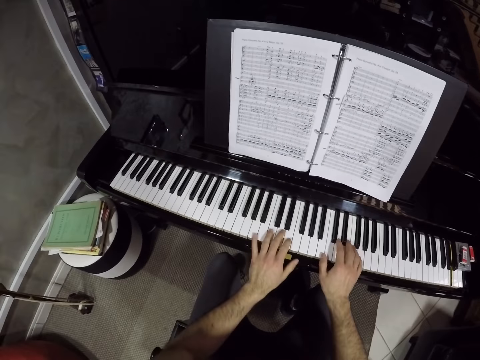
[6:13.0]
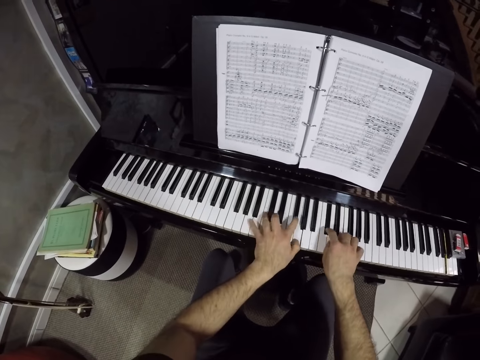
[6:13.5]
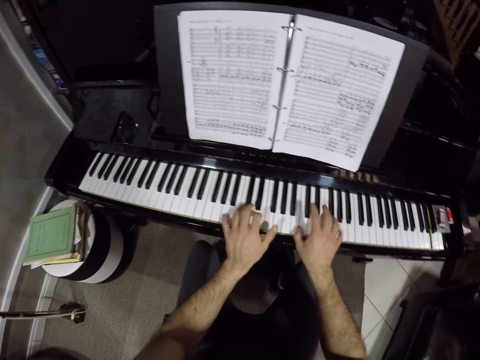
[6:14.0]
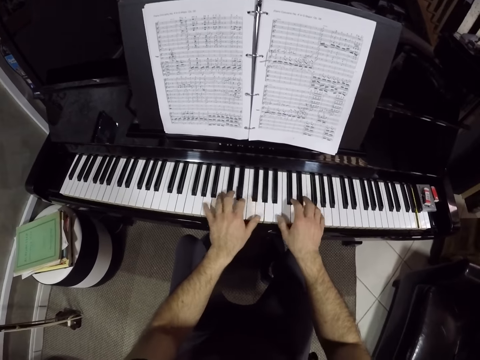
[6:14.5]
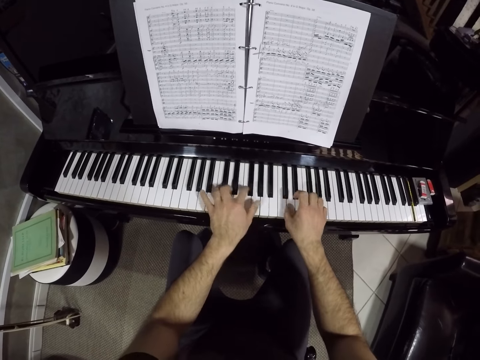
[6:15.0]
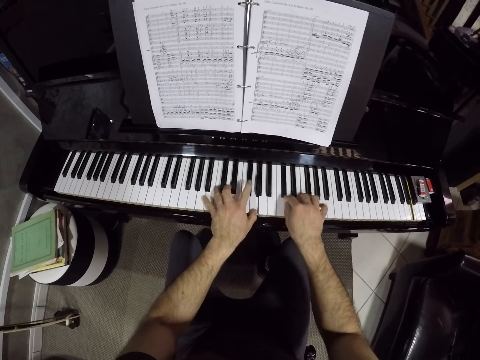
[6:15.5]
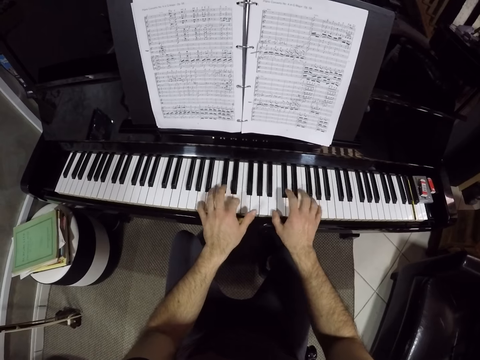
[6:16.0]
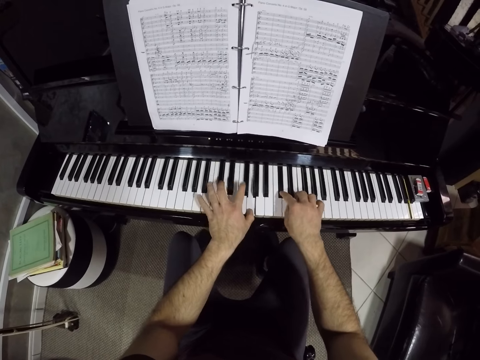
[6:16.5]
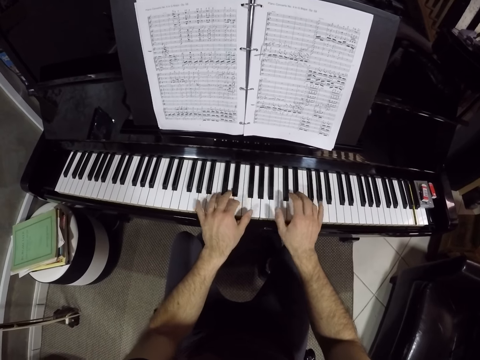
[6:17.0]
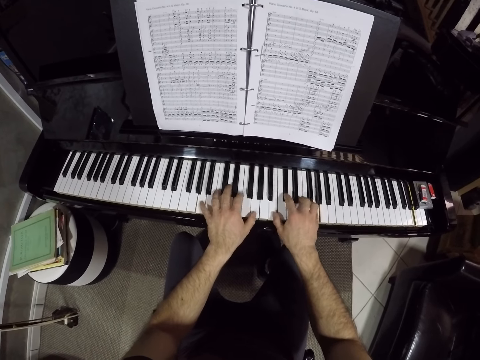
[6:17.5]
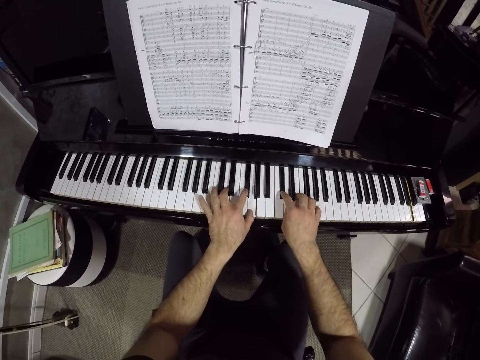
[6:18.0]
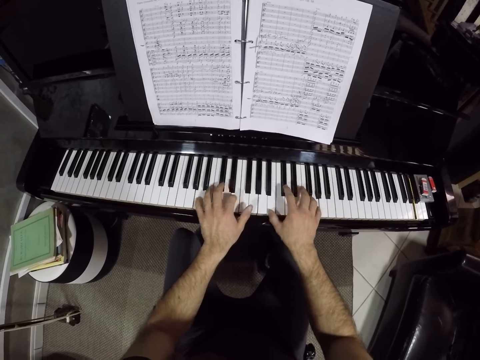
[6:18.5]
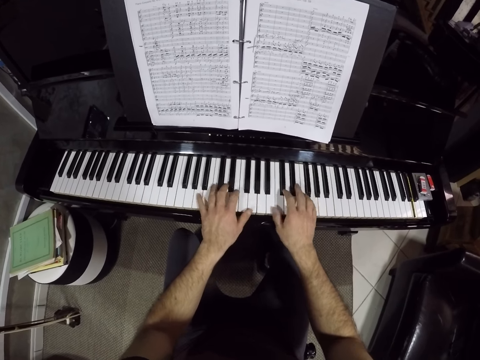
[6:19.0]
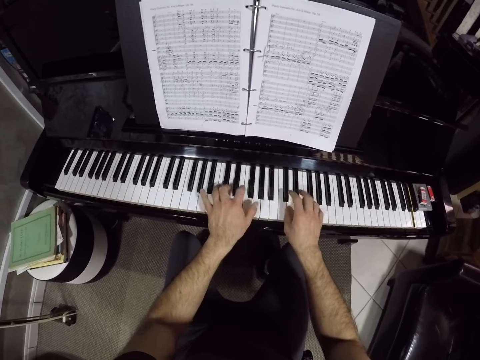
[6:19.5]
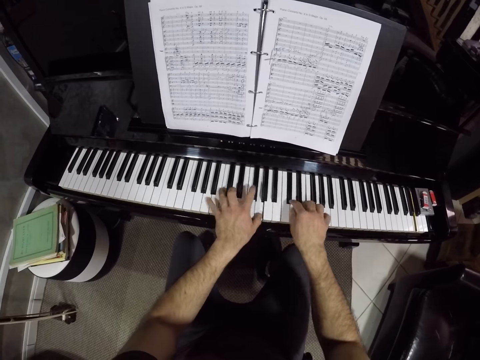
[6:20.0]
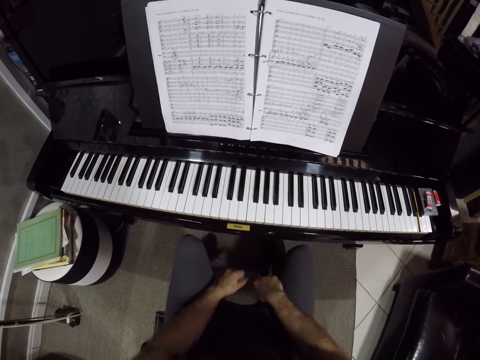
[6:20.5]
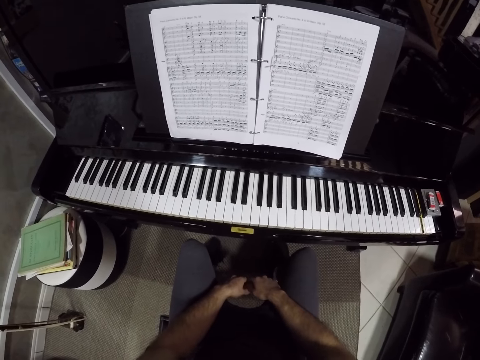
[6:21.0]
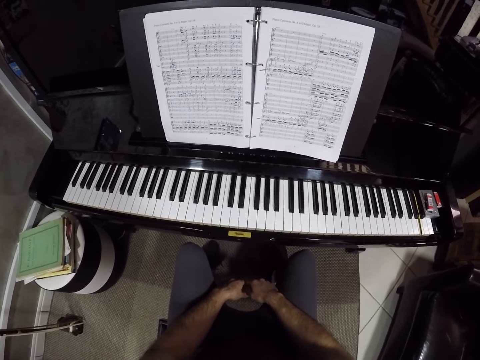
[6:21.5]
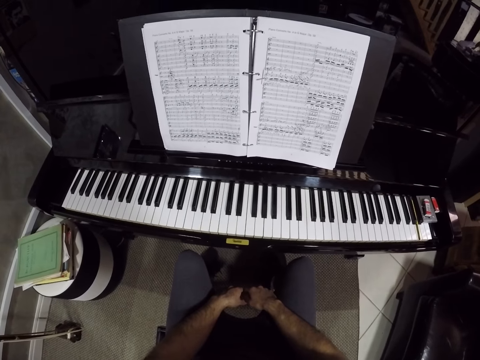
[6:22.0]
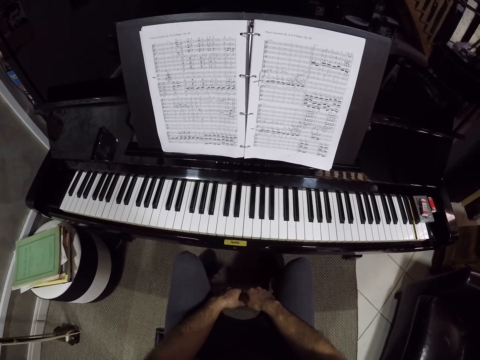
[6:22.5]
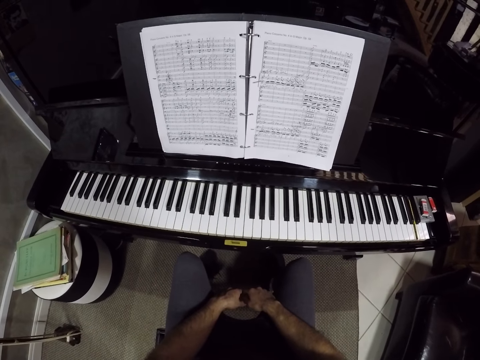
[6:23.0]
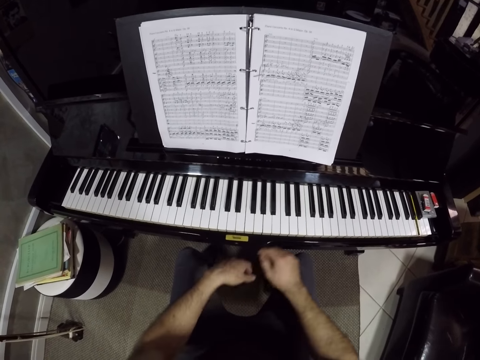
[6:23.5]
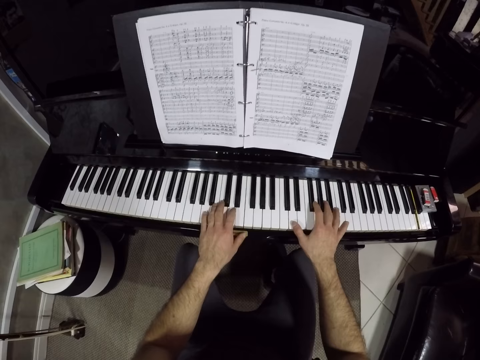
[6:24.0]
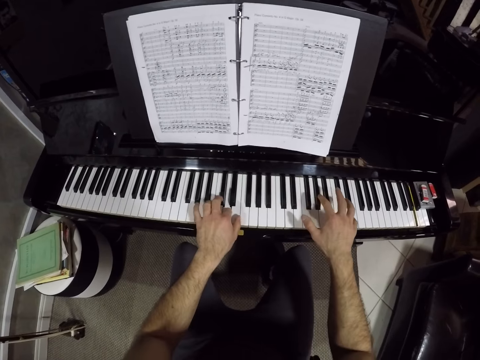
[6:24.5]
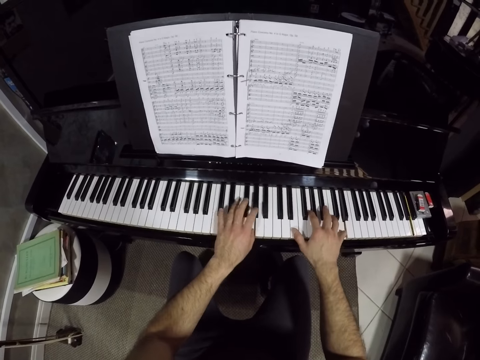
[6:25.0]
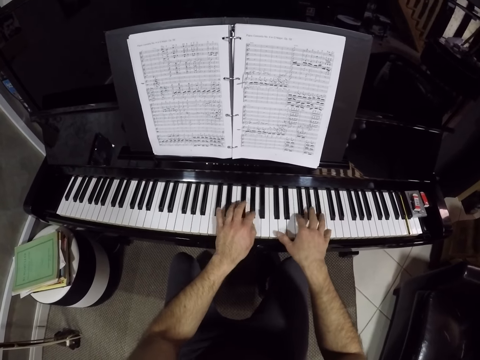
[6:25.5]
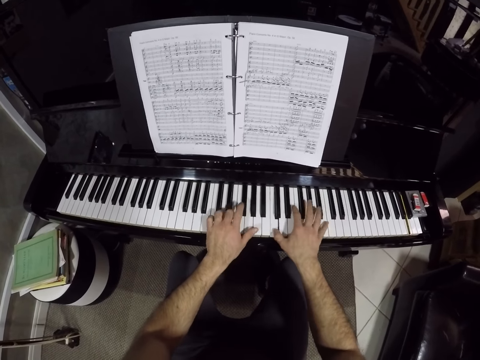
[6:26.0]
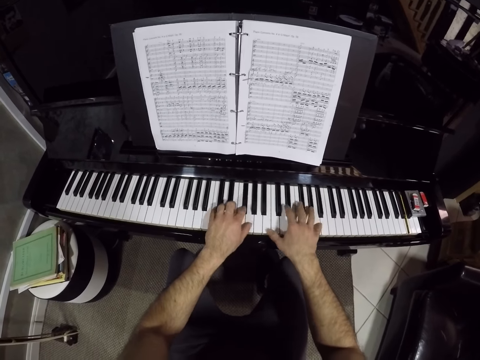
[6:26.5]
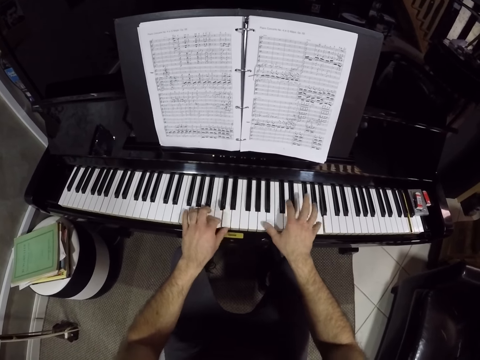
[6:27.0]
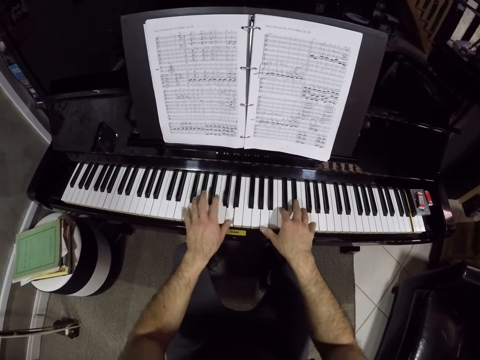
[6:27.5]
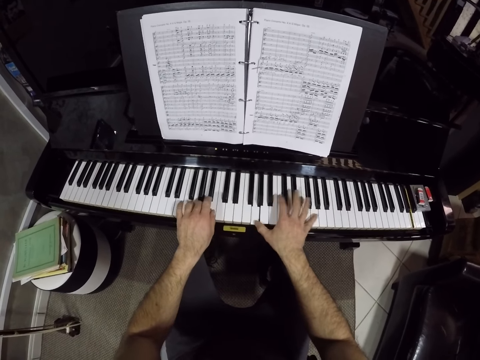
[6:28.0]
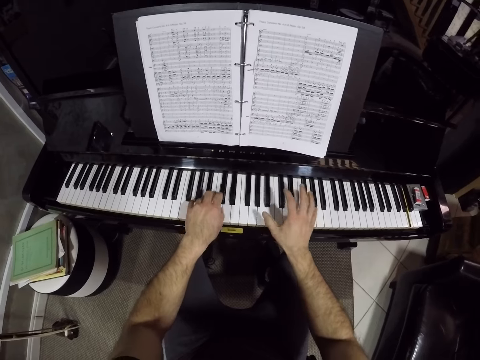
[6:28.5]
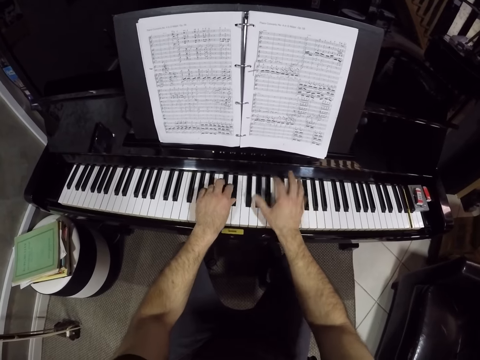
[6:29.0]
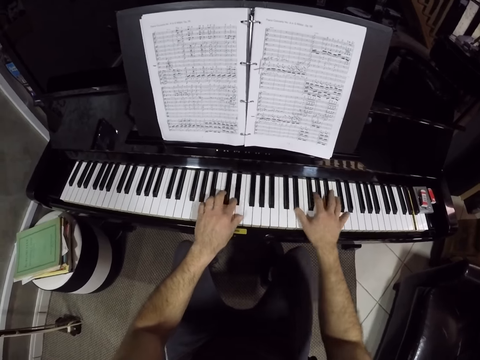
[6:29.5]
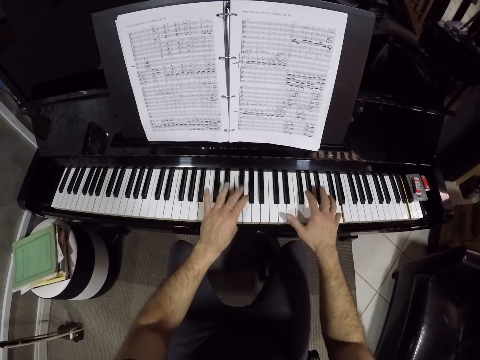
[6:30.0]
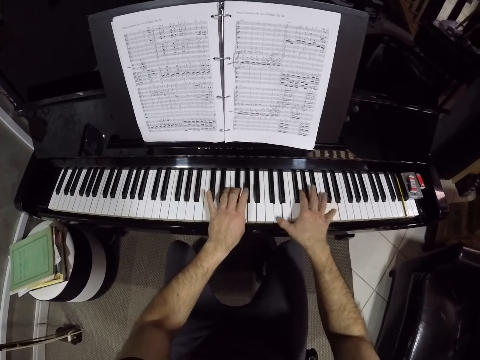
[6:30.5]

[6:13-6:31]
The camera wearer plays on the piano with both hands. He places his hands on his lap. He plays on the piano with both hands.

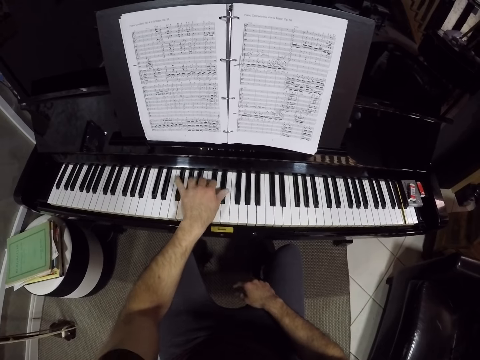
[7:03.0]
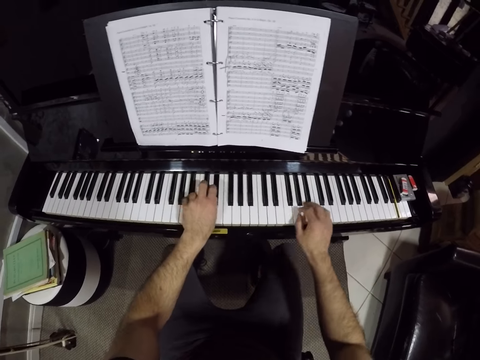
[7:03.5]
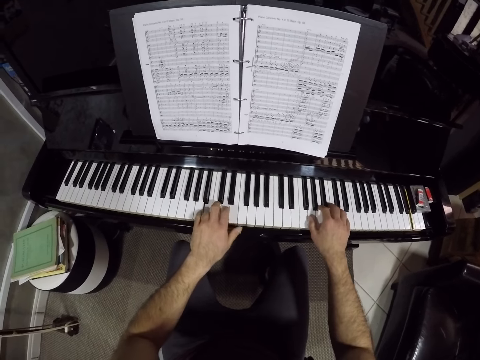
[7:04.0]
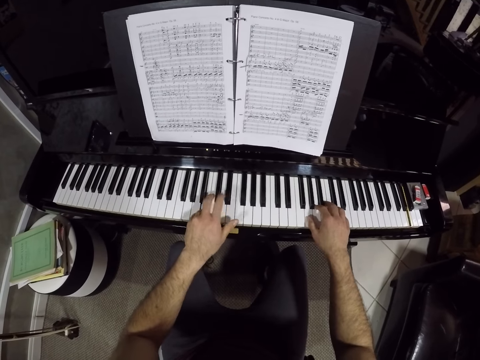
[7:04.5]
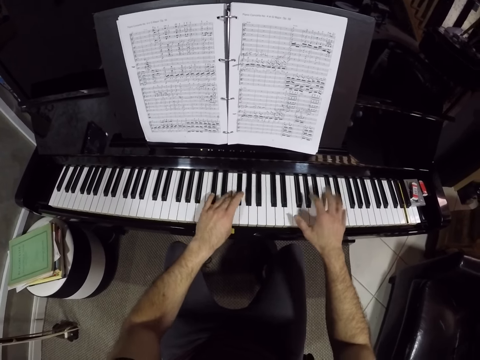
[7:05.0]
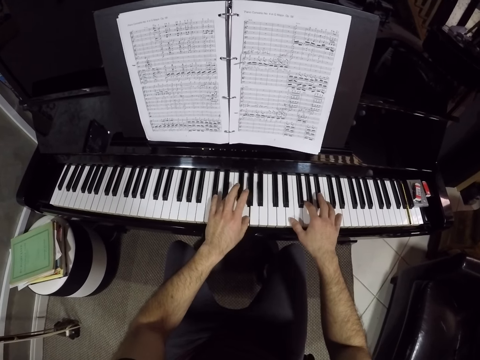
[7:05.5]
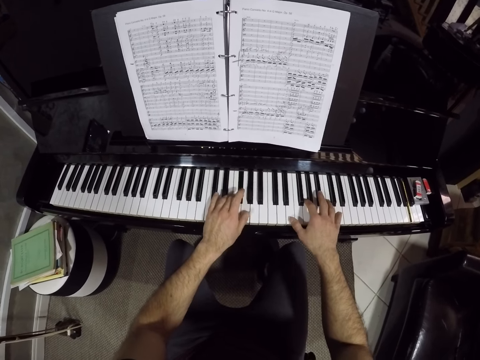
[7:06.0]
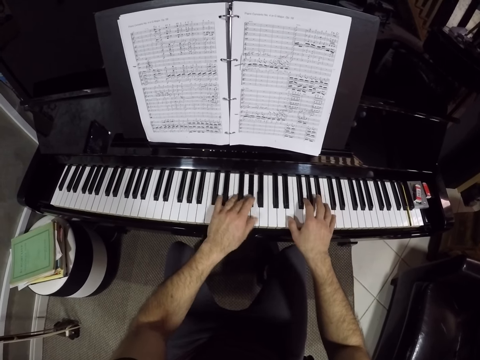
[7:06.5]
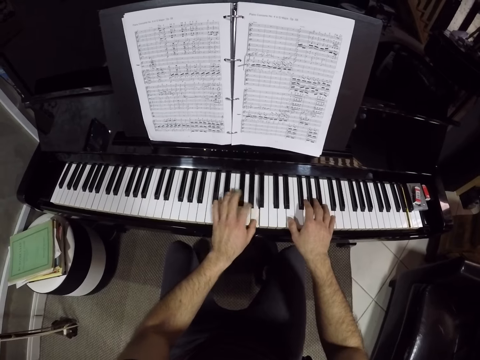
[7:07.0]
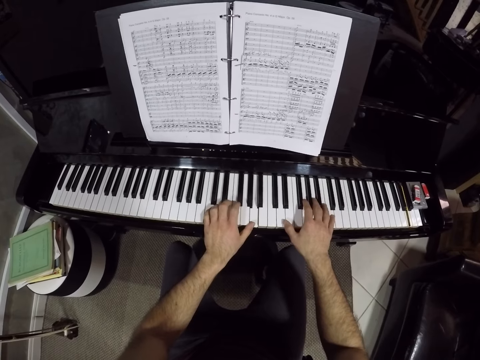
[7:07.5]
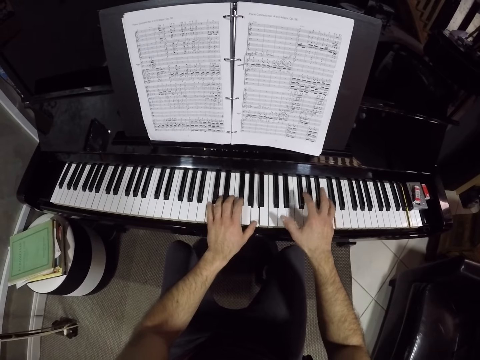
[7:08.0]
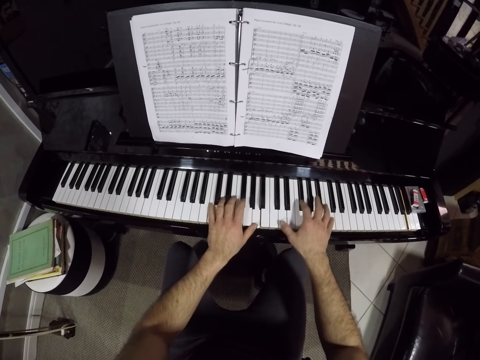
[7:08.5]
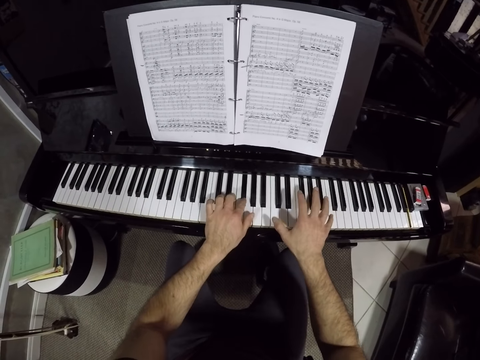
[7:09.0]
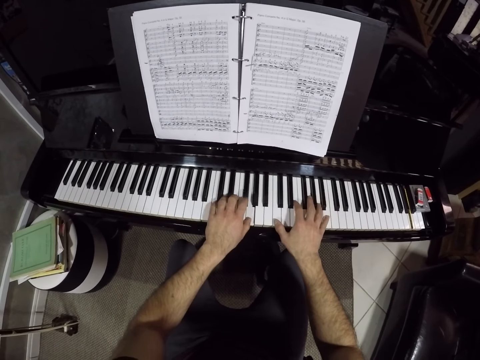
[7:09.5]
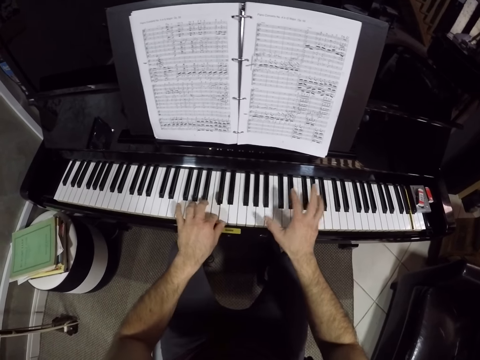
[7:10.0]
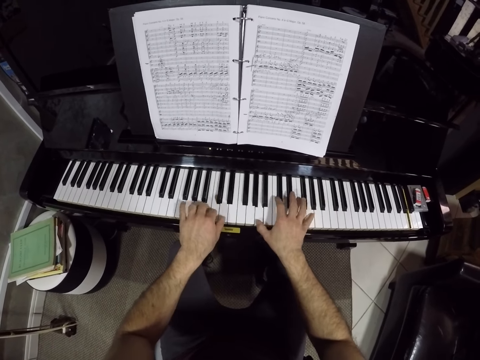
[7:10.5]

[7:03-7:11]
The camera wearer plays on the piano with both his hands.
